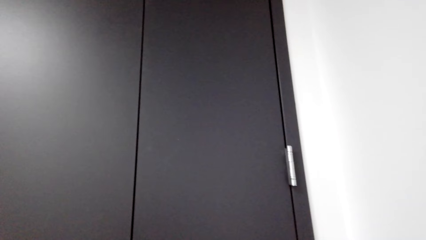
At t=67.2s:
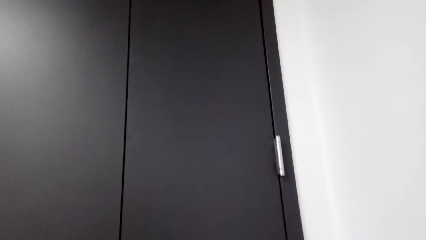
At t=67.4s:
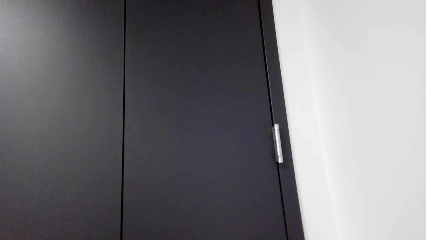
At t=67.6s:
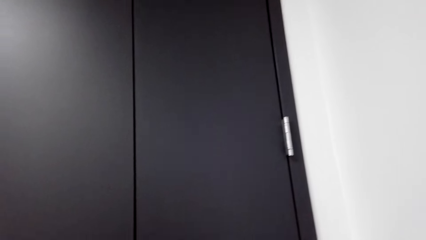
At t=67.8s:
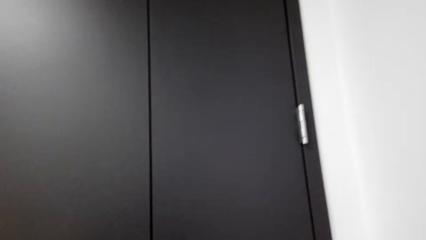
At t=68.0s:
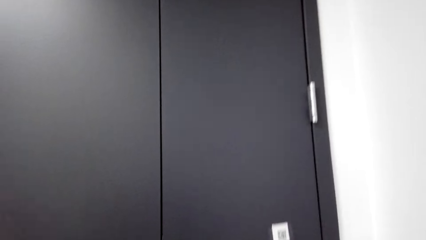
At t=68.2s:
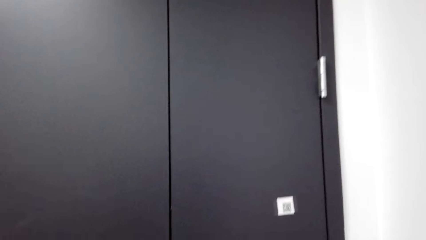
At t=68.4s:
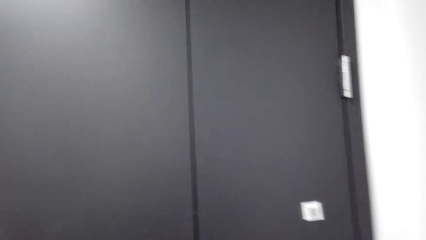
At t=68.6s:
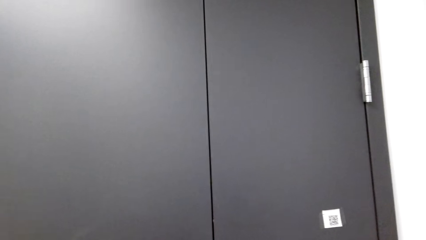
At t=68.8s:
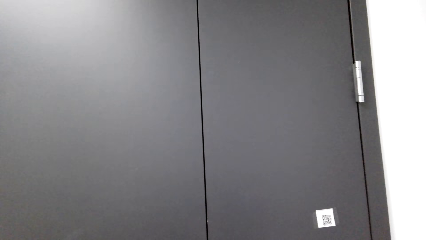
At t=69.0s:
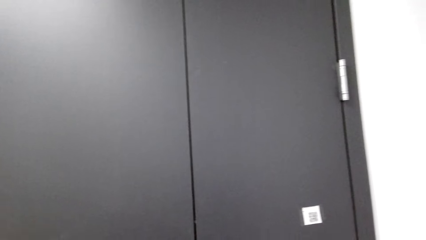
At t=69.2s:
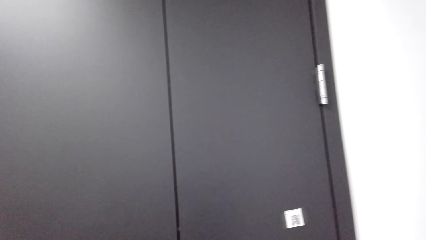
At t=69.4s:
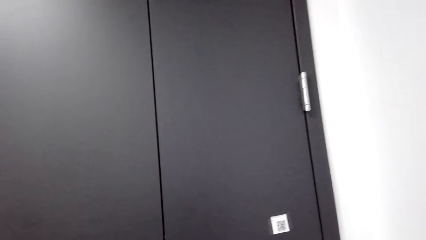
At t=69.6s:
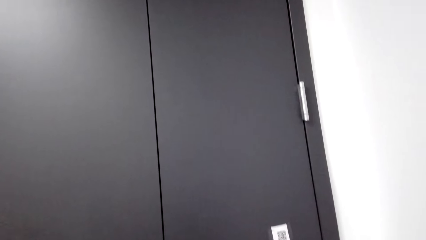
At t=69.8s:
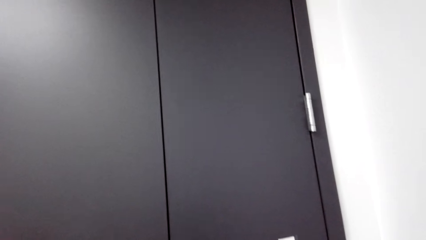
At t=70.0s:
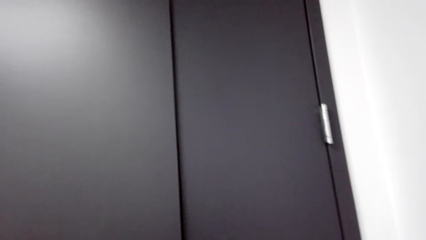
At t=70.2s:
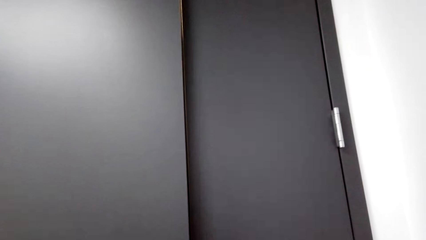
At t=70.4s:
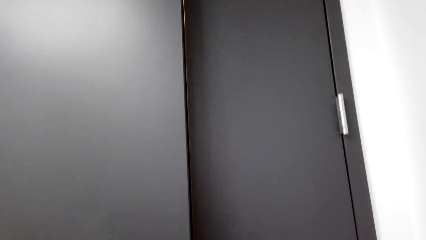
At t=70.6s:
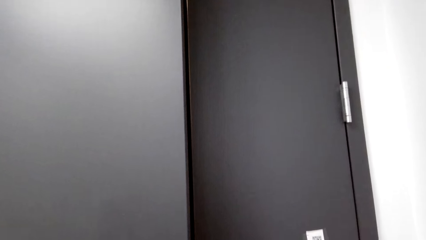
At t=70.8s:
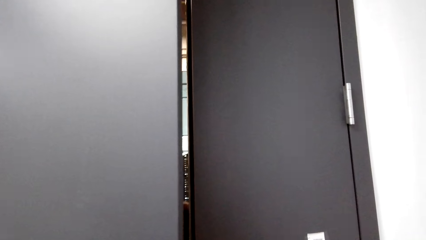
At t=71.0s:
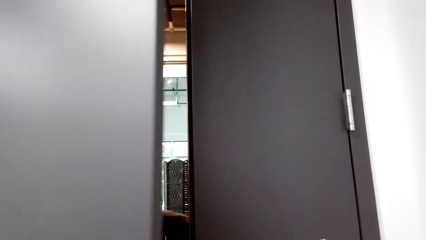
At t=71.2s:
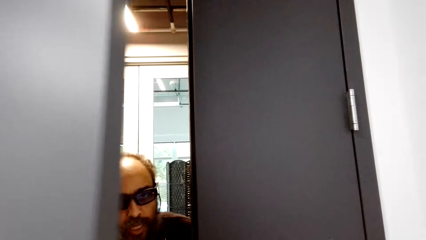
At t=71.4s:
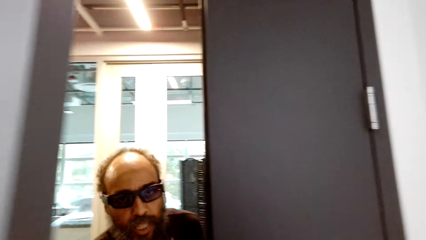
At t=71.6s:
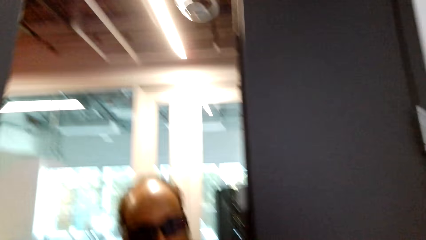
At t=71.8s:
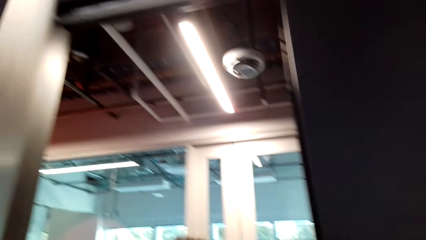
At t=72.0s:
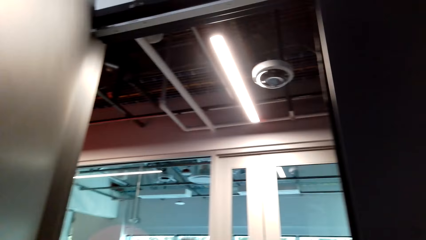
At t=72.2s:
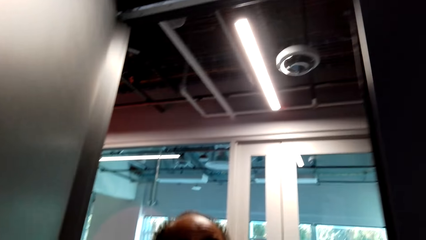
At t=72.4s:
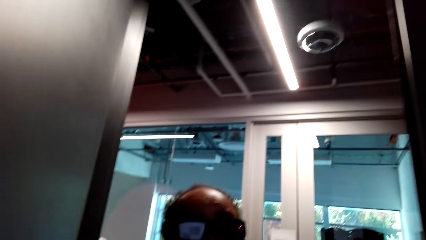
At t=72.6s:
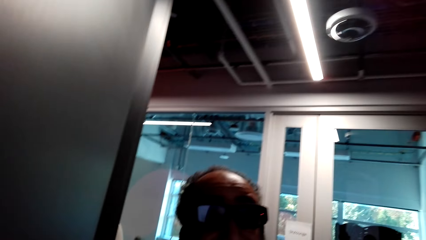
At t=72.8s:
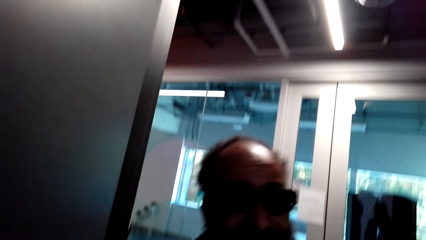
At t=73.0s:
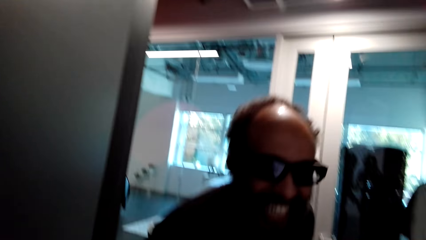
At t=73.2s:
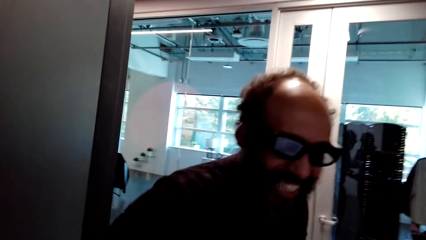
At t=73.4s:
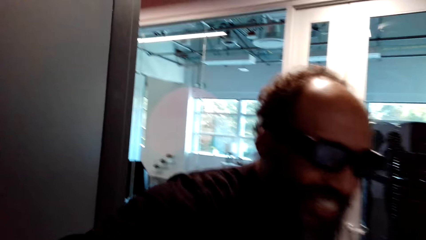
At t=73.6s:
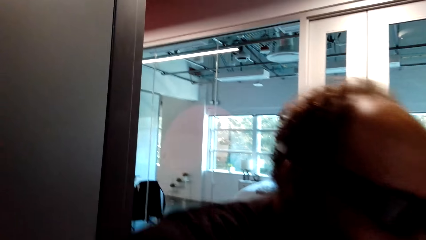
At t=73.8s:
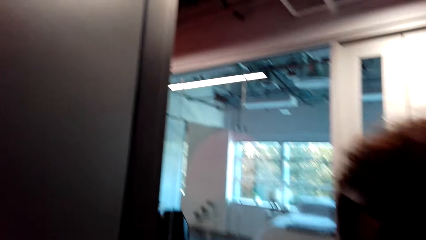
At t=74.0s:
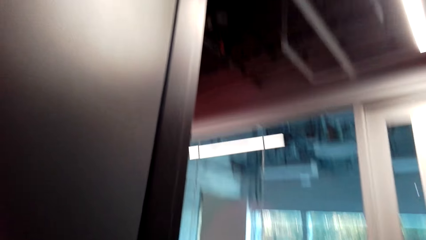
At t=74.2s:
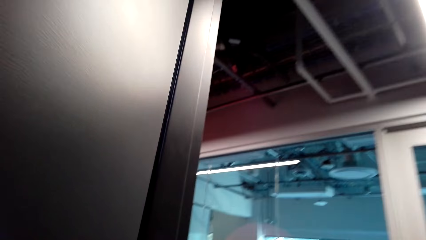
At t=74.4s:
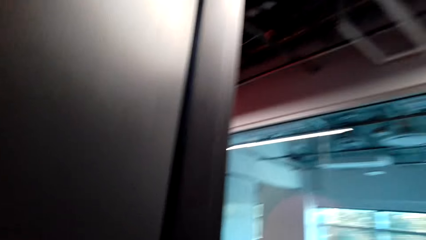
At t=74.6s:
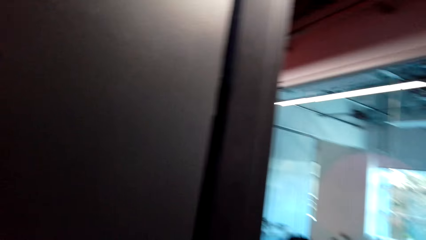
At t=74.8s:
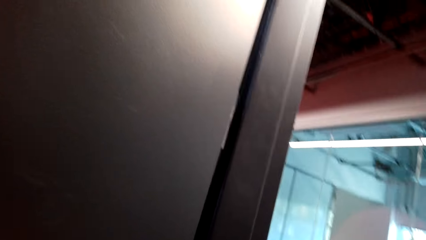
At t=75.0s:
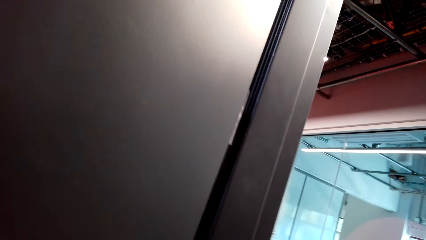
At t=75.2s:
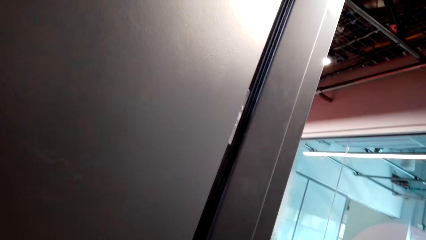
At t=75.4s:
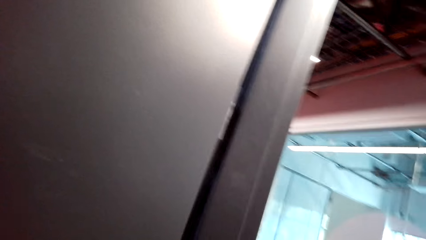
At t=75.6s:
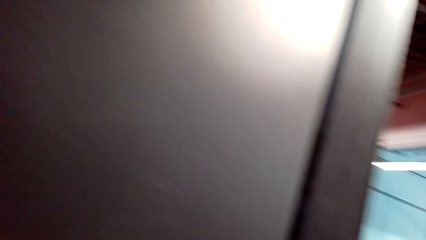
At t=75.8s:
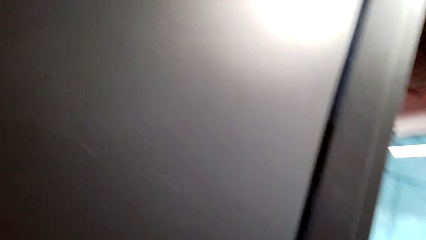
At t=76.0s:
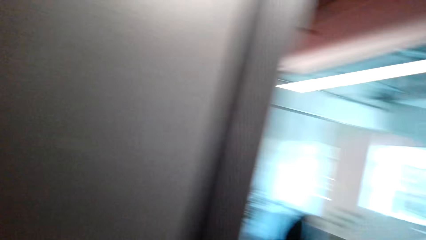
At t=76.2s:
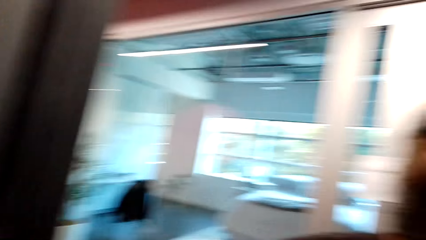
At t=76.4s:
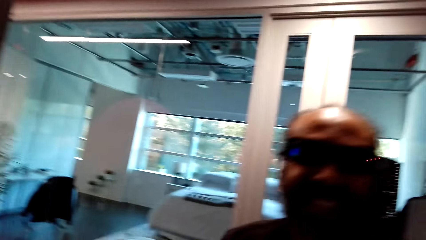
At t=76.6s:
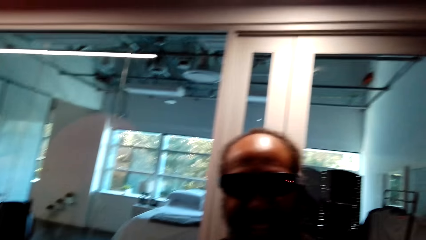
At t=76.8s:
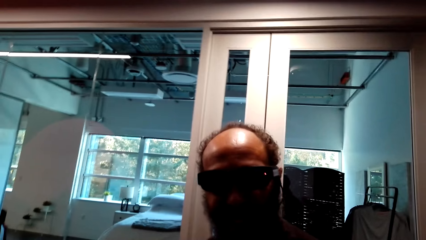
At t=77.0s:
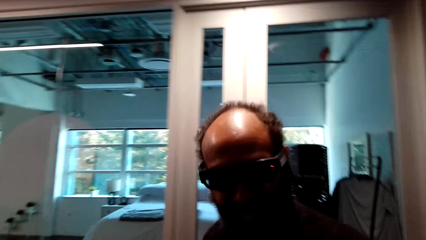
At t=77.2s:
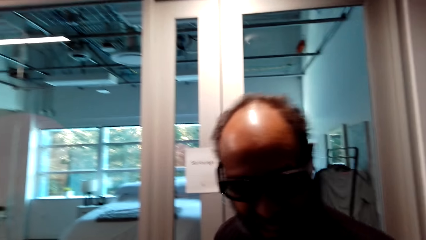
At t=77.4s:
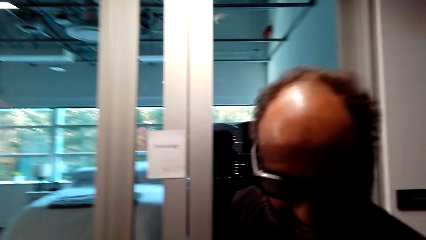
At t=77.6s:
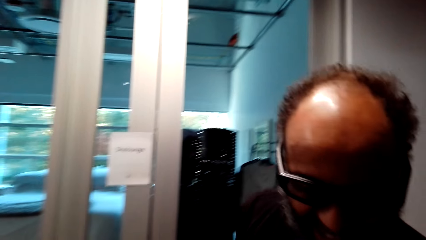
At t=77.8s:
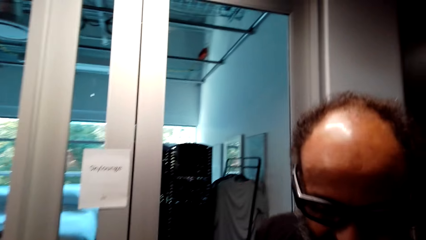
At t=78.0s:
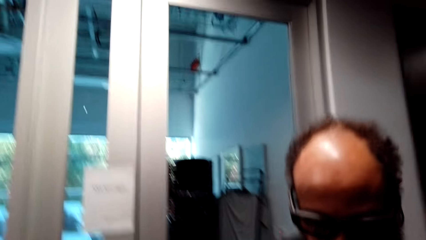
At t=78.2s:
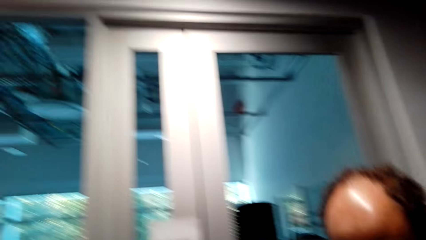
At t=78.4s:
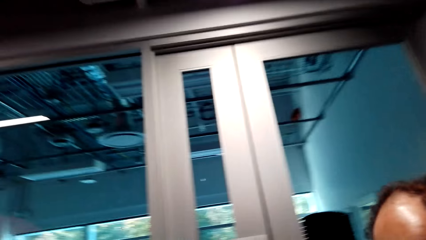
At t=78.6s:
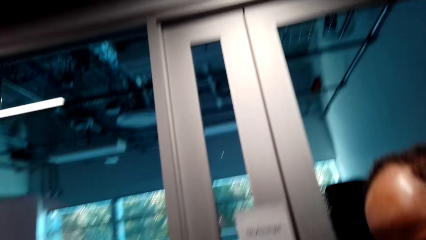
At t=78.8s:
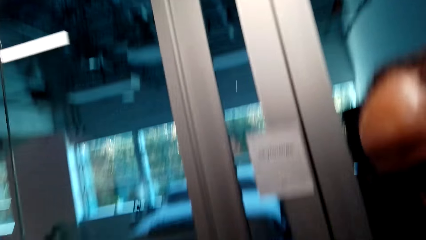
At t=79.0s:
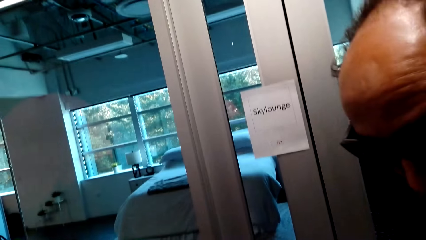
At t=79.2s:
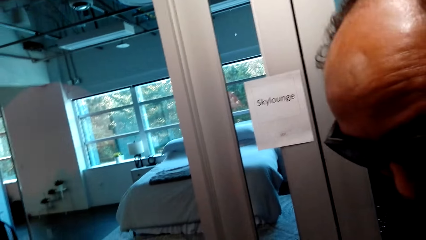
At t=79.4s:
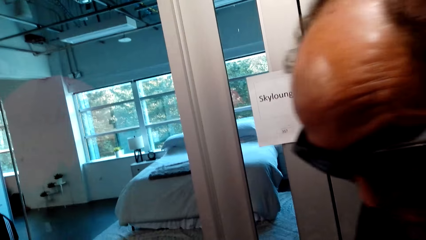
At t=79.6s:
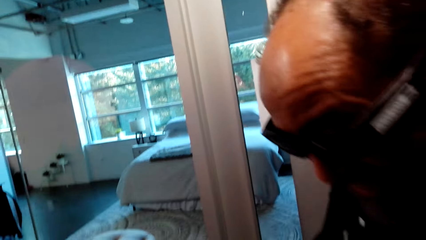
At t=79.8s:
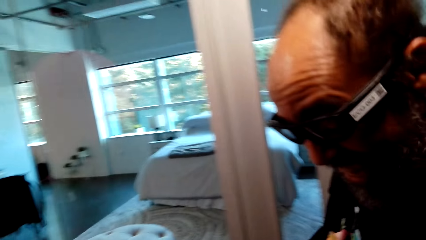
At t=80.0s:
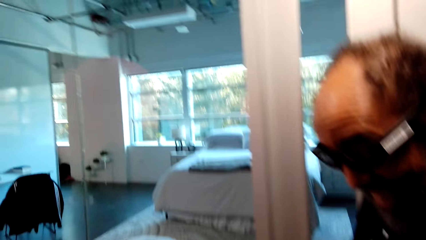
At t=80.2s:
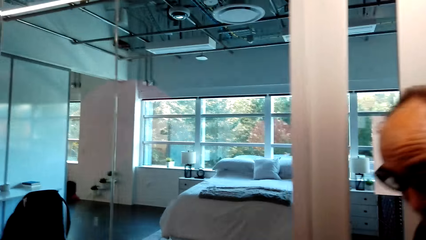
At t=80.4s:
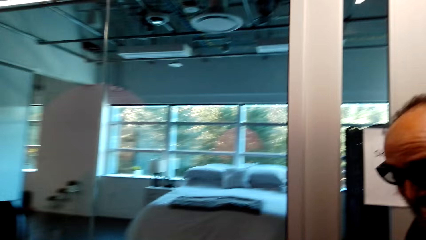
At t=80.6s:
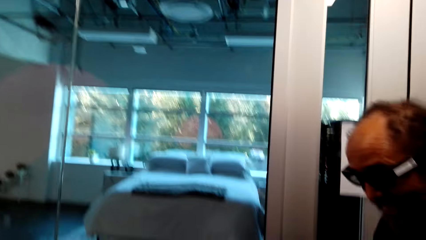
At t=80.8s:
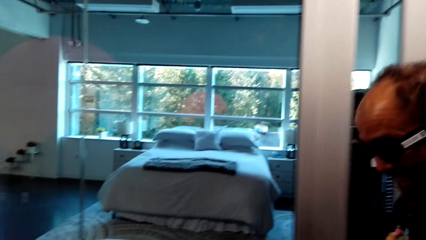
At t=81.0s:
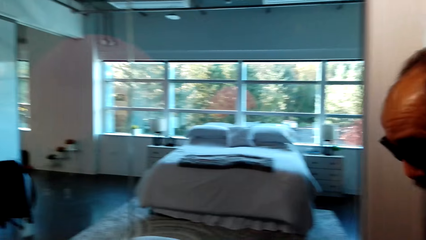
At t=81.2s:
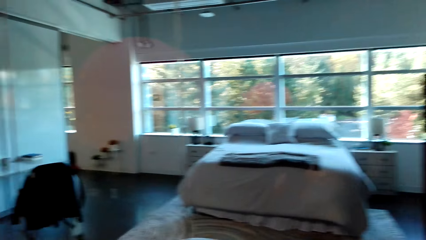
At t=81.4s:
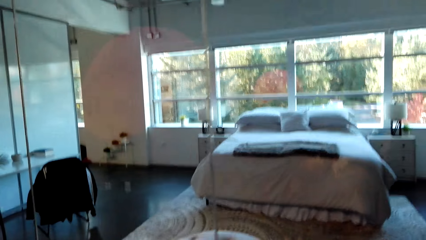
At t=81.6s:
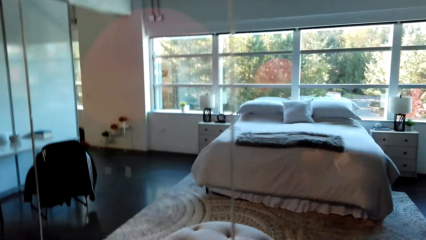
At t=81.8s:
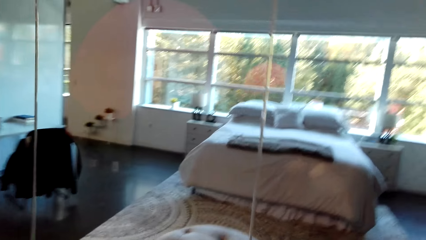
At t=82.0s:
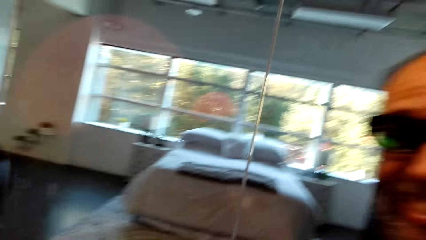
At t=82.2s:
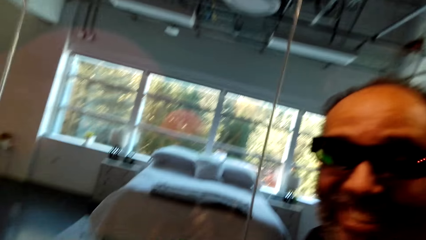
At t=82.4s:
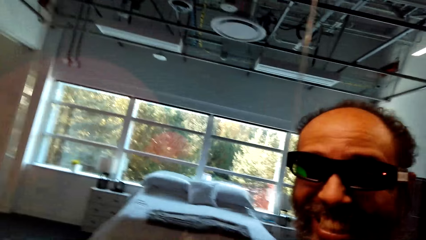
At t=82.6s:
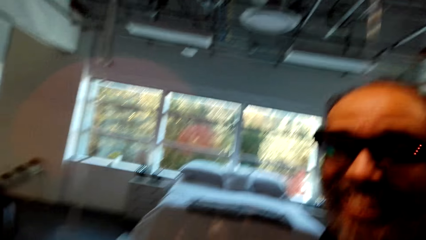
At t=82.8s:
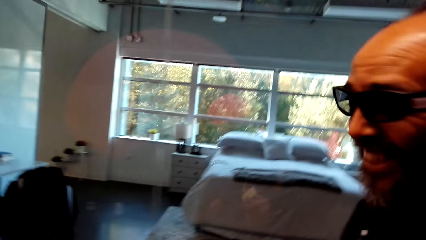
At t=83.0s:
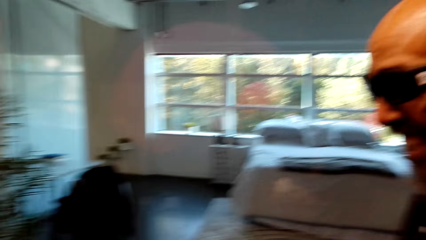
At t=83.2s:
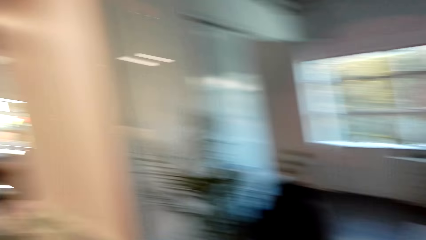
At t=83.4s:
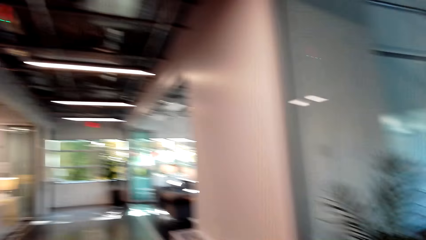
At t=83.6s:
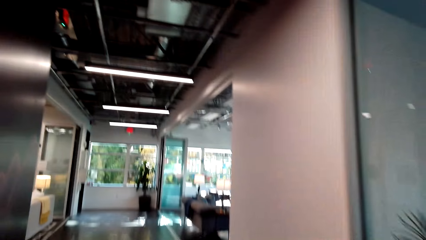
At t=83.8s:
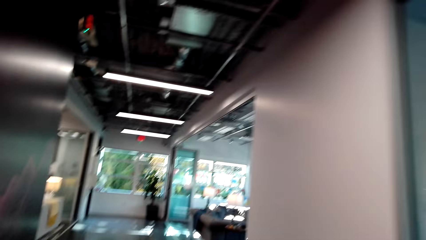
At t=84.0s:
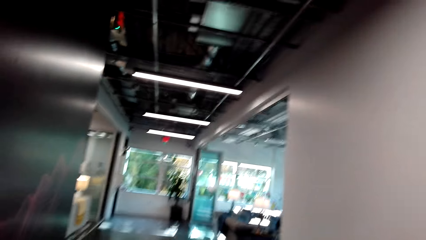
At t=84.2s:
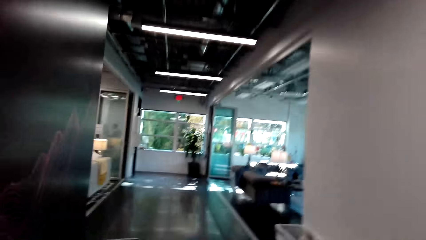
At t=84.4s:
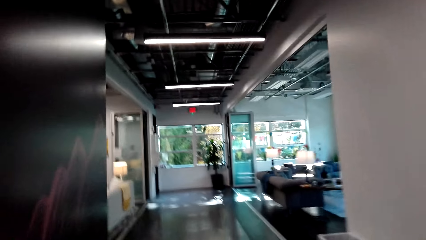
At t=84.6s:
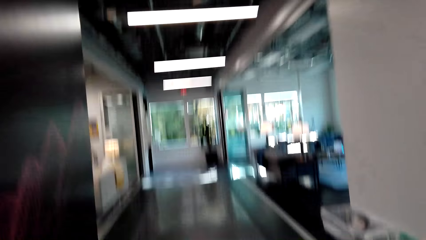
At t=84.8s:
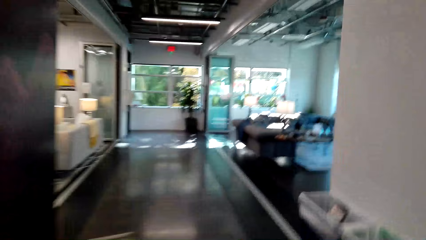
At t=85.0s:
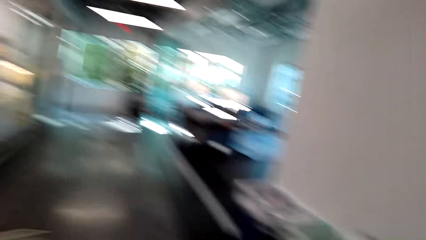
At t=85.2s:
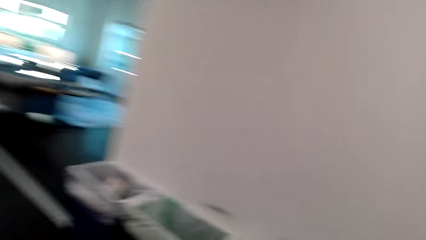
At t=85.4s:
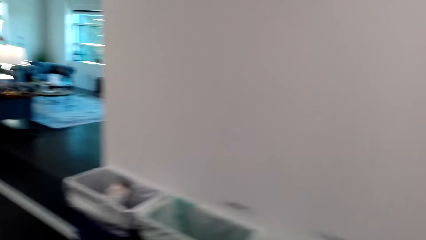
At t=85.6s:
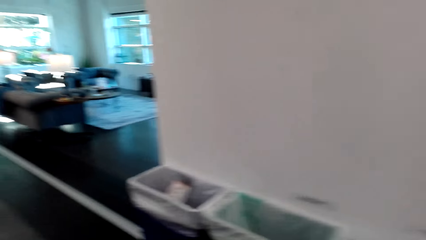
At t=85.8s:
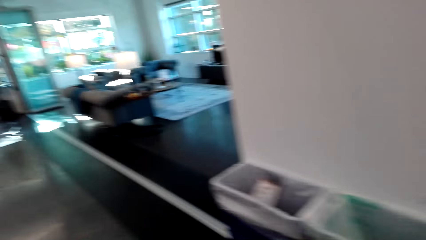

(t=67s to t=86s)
A man opens a door in the room. The man stands in the room. The camera wearer walks in a house.
